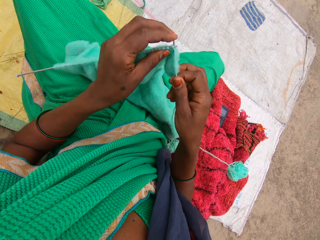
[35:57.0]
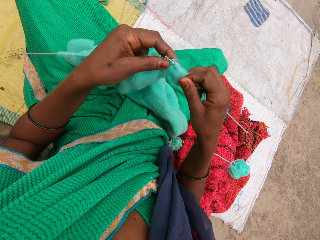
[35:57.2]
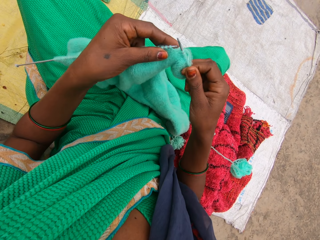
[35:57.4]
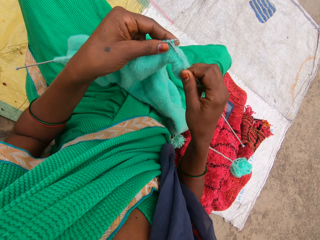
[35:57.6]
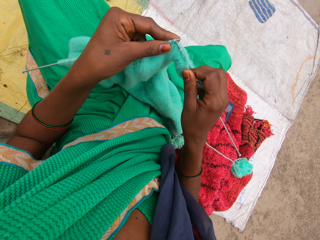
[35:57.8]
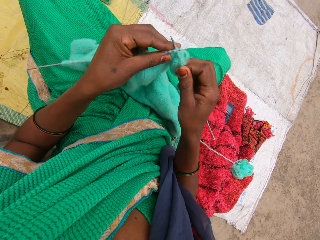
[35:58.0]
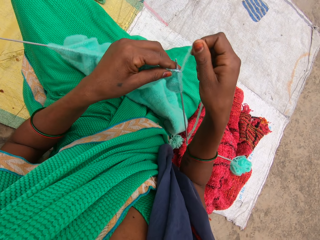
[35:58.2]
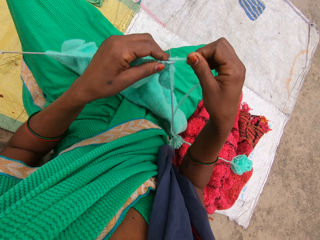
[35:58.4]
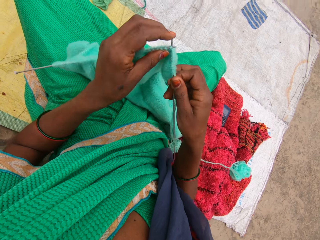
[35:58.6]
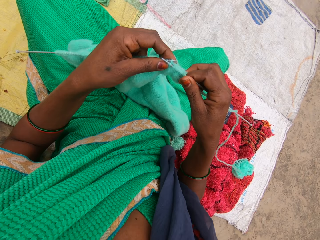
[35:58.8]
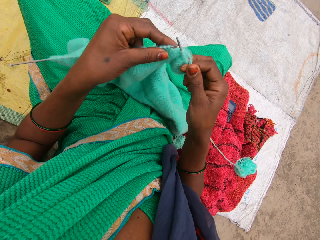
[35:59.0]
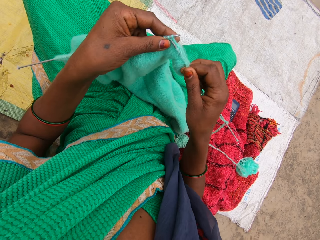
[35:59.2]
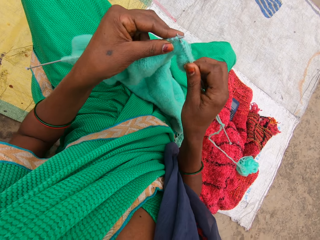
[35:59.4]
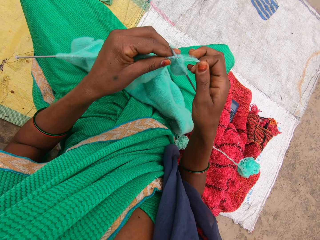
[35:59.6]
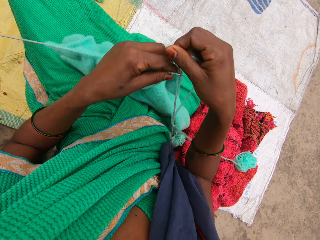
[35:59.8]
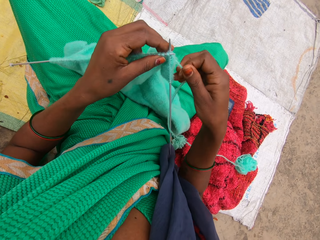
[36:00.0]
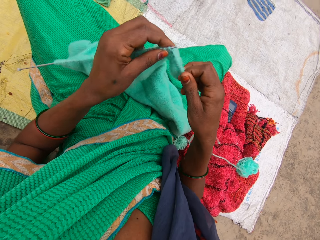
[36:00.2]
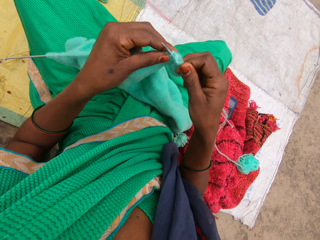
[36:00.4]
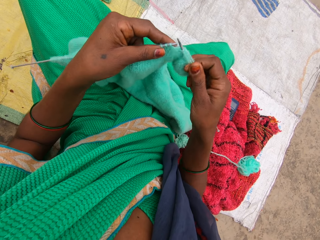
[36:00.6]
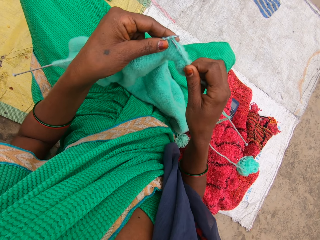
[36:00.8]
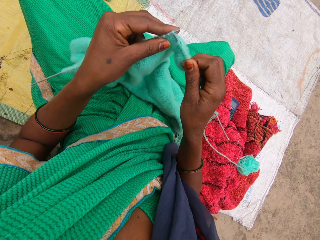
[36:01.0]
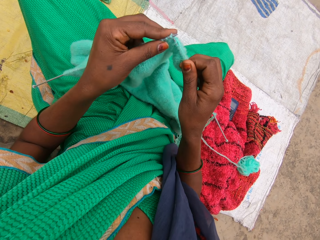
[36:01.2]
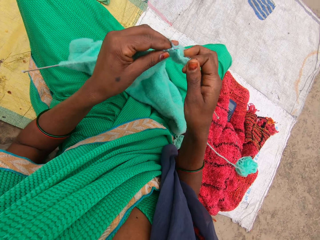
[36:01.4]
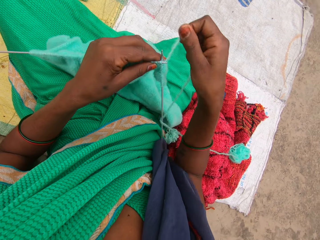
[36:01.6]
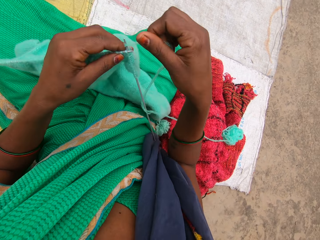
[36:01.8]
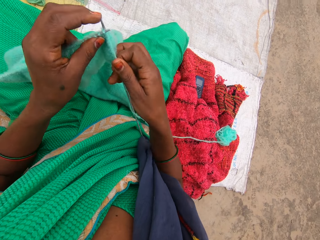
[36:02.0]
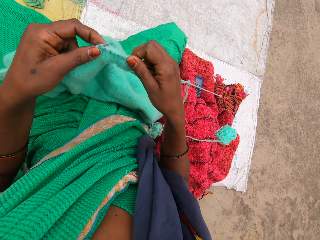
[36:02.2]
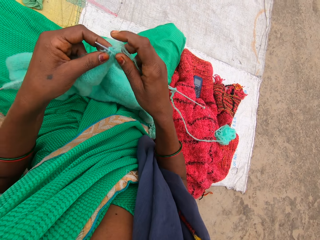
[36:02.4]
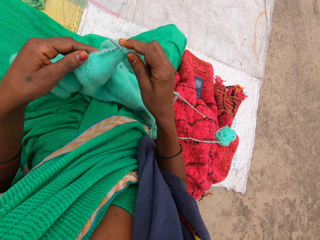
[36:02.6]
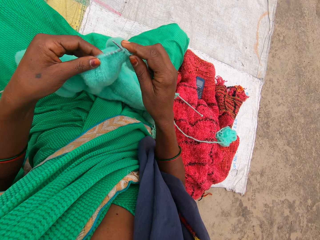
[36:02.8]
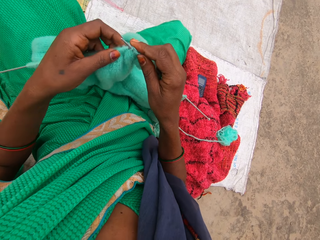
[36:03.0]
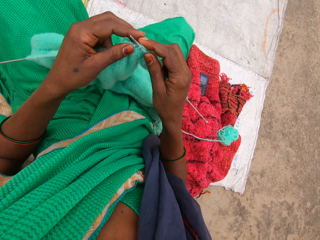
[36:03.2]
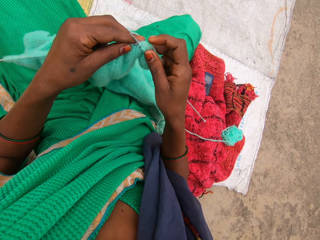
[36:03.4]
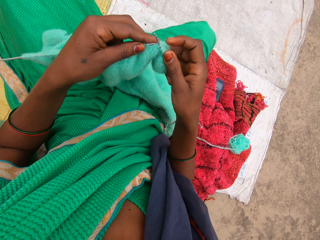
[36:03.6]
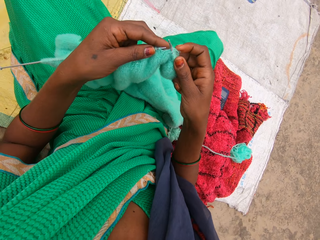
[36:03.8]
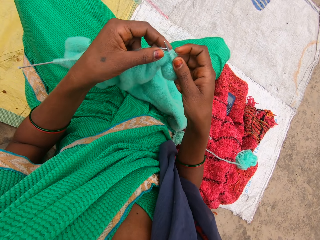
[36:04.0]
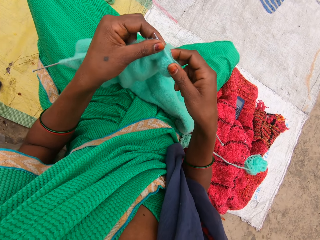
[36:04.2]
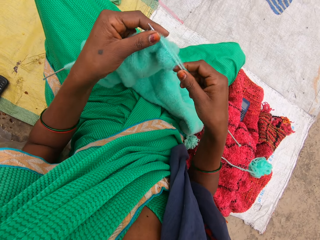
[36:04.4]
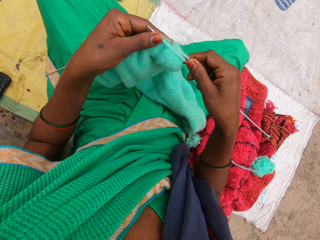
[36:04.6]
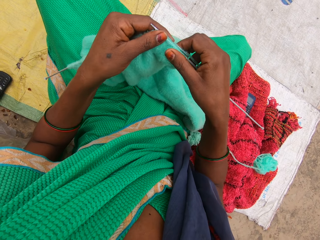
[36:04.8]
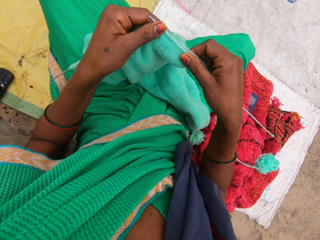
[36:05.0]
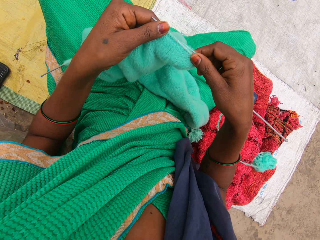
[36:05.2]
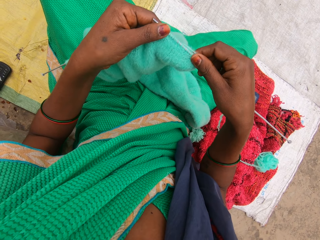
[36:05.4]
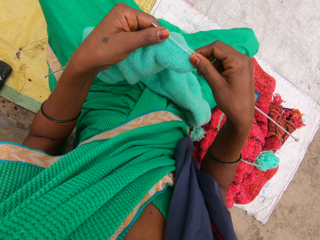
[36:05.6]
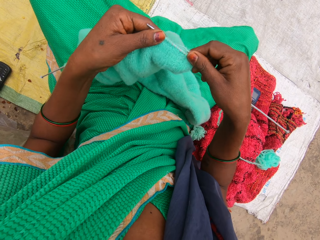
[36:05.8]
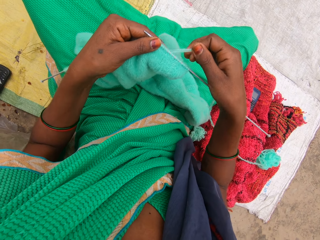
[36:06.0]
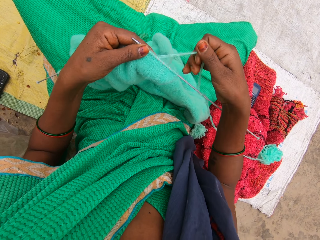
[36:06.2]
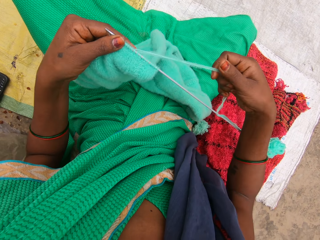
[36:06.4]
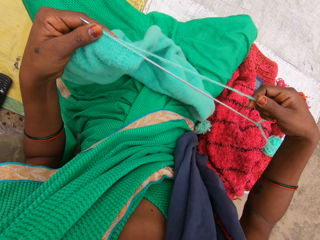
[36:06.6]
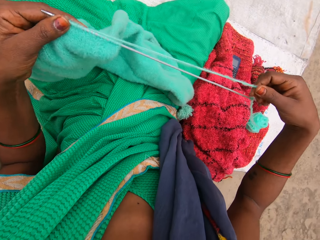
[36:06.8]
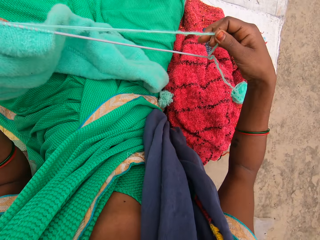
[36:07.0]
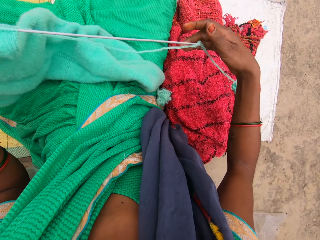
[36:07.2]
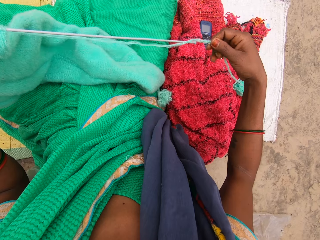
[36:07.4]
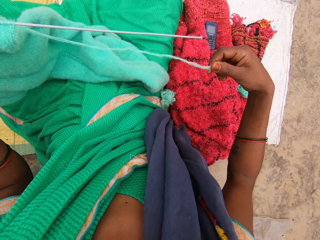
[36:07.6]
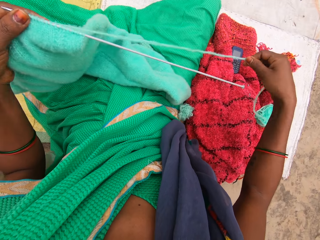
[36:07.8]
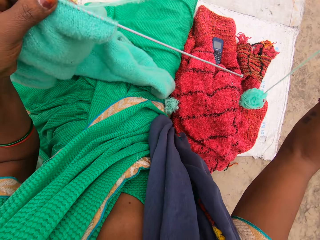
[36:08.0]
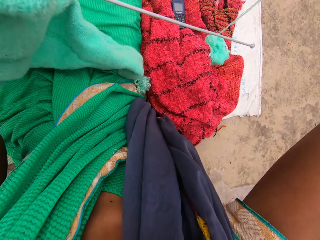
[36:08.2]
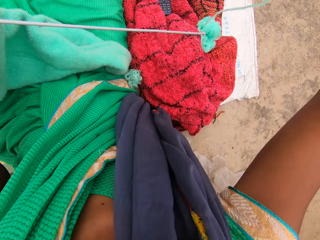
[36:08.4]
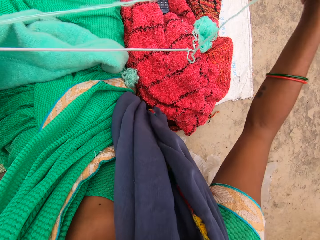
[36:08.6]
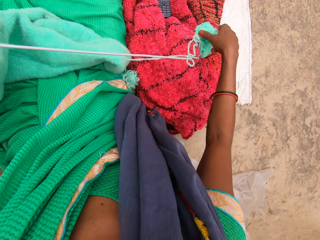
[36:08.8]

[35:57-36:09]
The camera wearer moves the yarn along the crochet. They look at the piece of cloth. They move the hand along the yarn and drop the yarn. They pull the sewing thread. They hold the yarn.

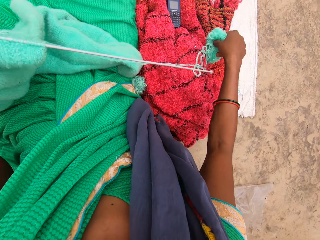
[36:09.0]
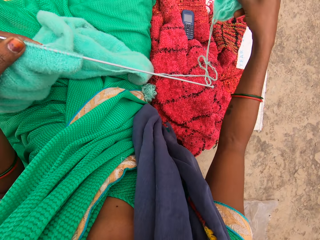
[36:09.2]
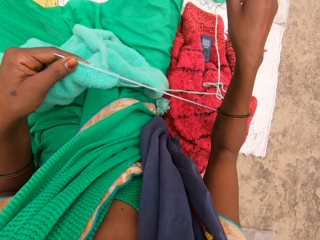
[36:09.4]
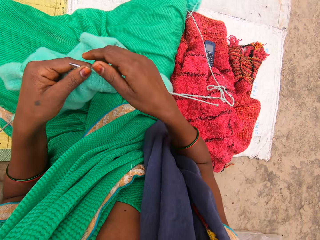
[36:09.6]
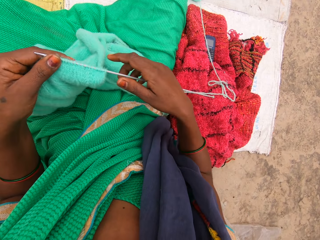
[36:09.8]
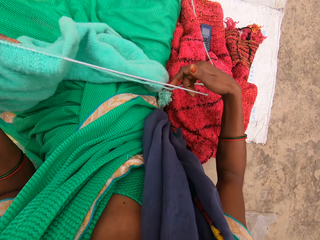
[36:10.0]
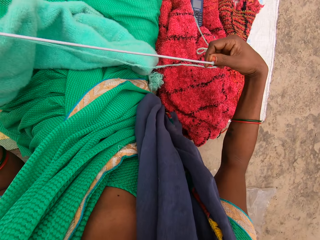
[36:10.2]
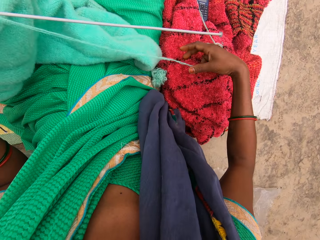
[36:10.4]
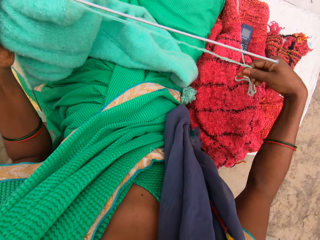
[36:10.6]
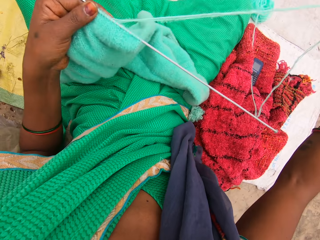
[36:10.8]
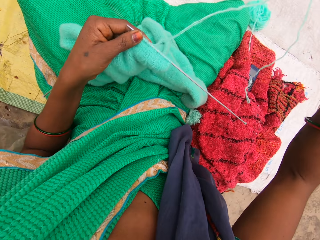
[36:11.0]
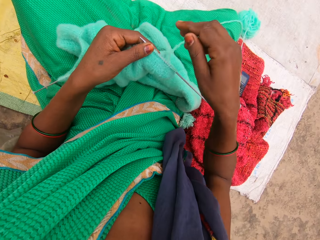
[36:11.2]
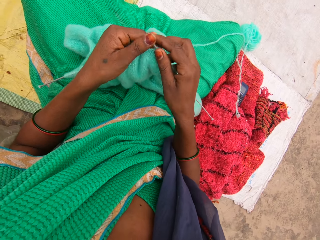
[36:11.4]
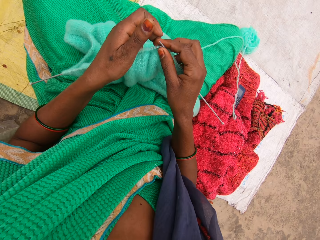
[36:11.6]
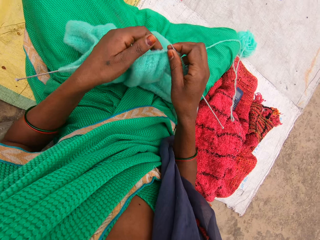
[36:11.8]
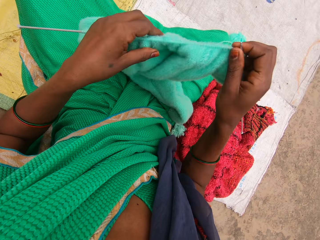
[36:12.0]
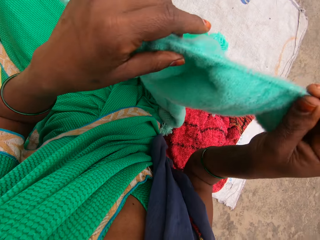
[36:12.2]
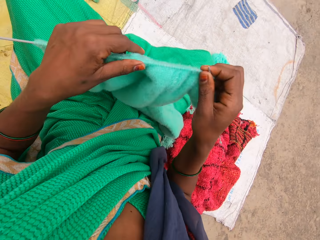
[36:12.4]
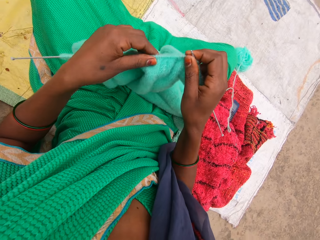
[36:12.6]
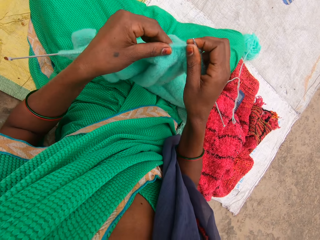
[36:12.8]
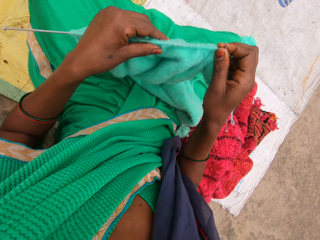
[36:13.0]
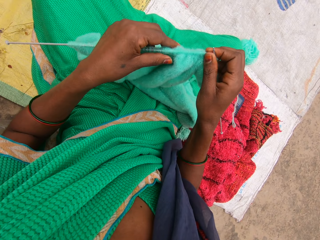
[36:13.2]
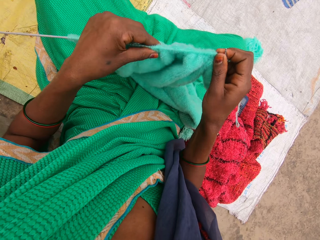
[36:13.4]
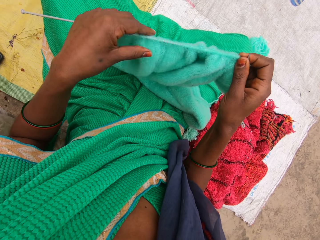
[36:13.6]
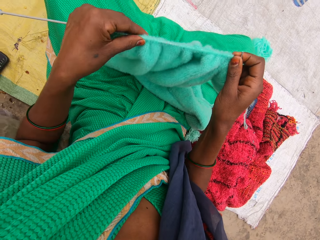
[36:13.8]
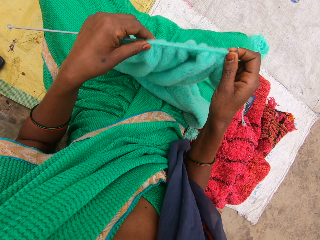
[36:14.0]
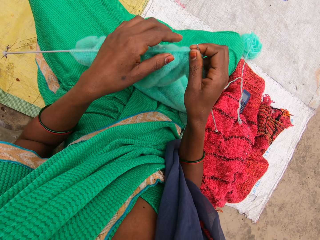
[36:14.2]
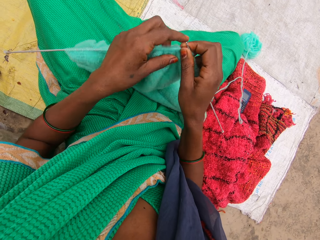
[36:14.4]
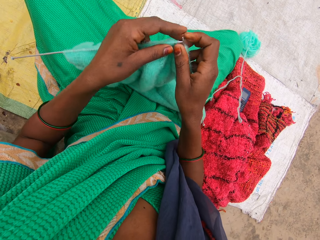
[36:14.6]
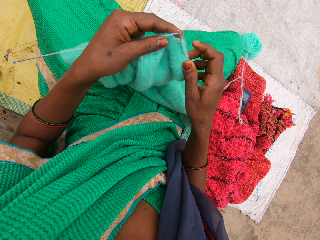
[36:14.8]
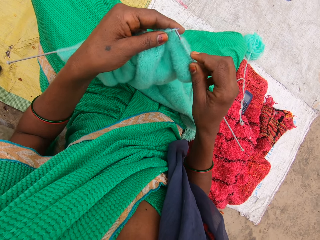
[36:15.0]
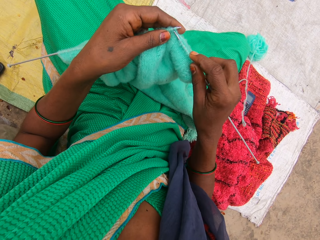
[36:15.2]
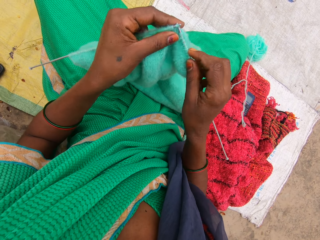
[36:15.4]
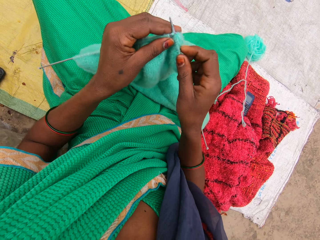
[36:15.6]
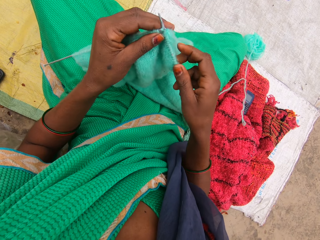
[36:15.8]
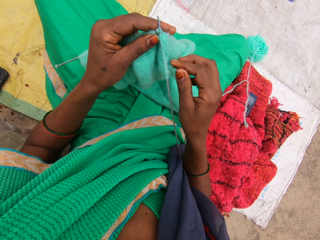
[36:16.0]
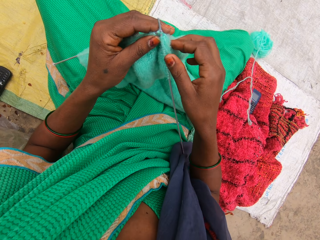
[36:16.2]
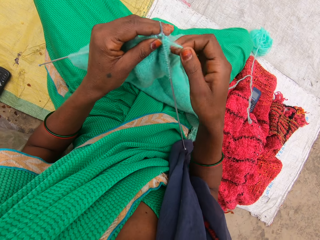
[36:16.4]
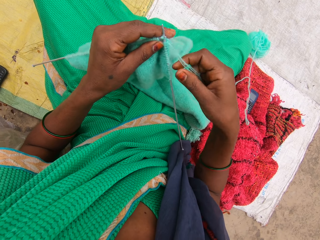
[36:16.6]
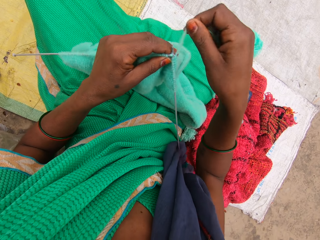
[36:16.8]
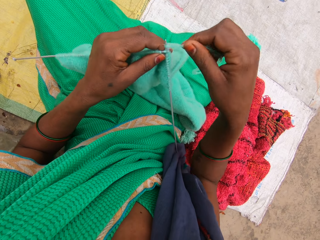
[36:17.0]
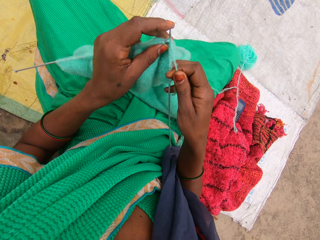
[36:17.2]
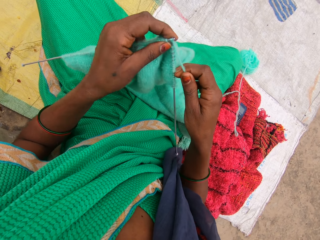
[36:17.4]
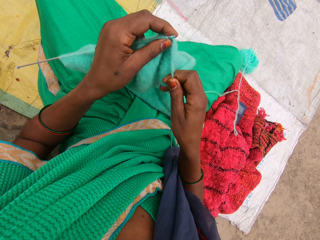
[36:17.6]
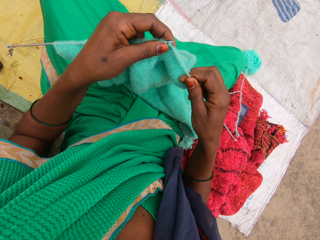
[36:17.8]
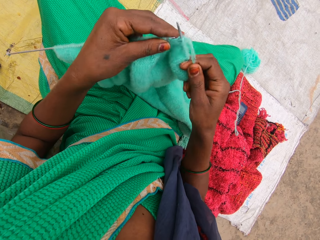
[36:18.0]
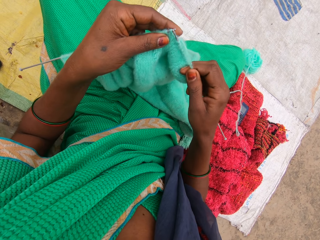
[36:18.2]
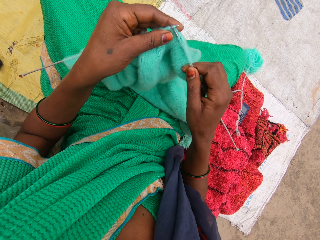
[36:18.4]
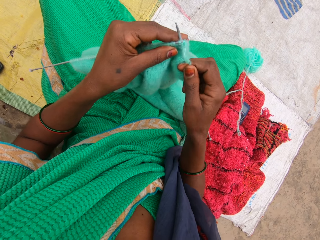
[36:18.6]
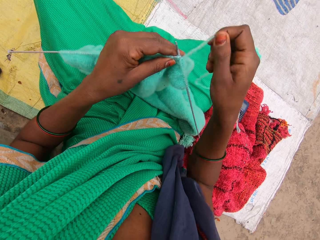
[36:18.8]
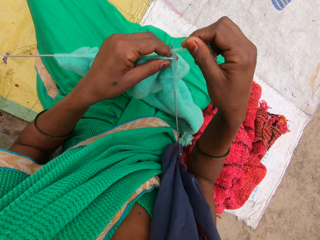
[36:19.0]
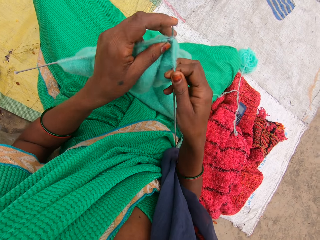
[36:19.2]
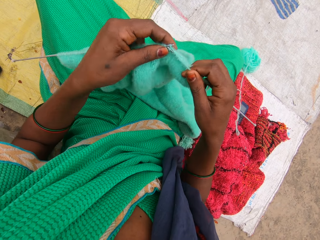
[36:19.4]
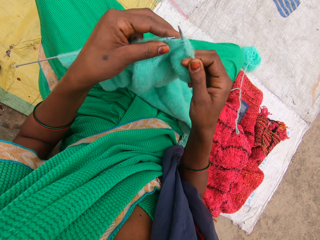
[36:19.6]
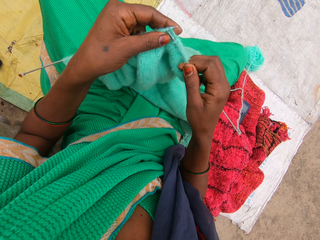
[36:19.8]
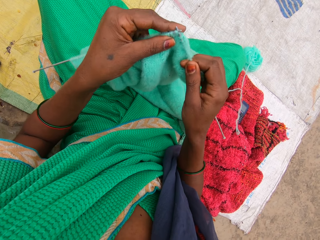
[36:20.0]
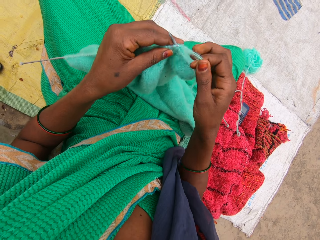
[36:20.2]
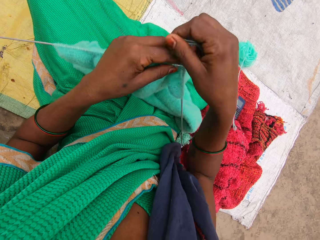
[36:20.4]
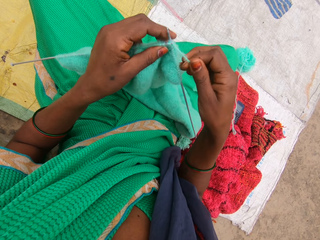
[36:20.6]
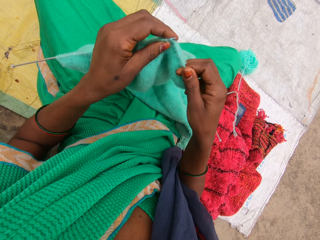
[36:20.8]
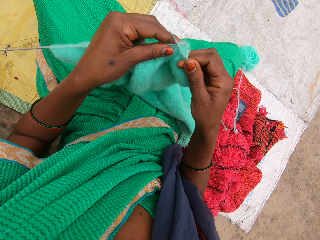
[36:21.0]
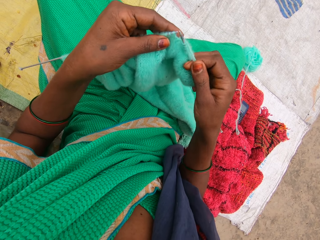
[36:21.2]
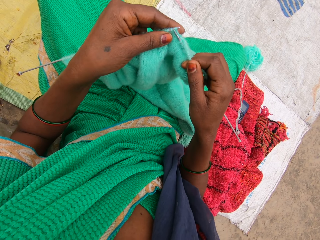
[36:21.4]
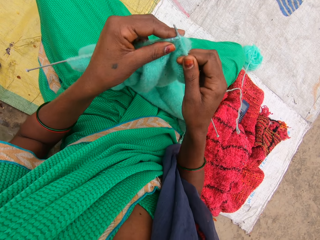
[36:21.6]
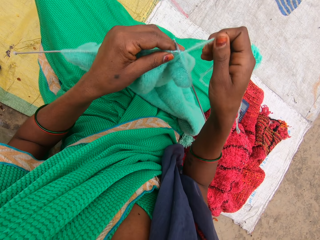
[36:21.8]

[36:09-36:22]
The camera wearer drops the yarn, picks up the yarn, drops the yarn. They move the right hand. They hold the yarn, drop the yarn. They hold the crochet. They sew the piece of cloth. They move the left hand. They lift the knitted cloth, lower the knitted cloth. They move the yarn on the crochet. They hold the crochet. They knit the cloth.
